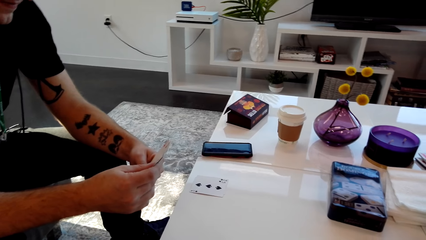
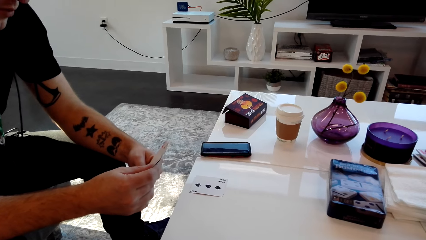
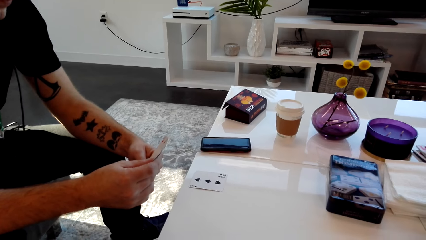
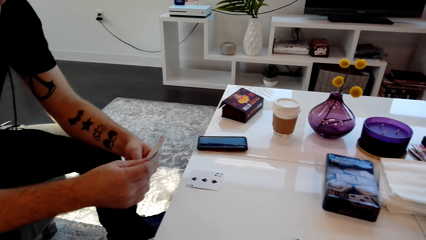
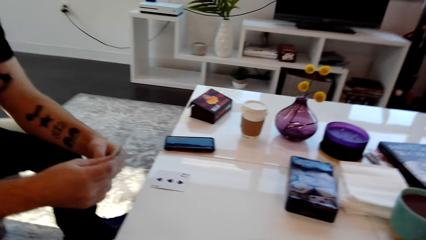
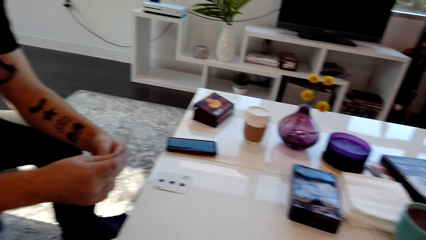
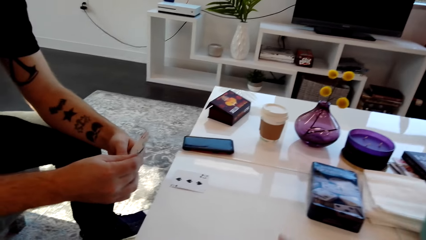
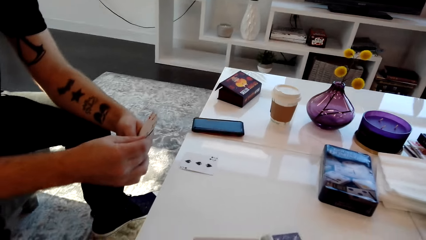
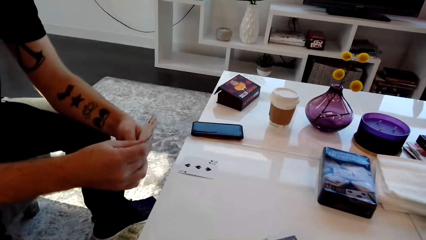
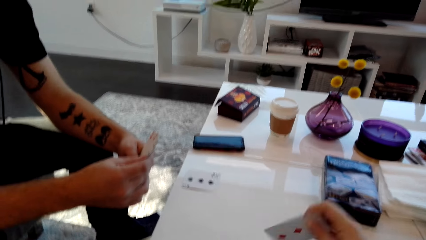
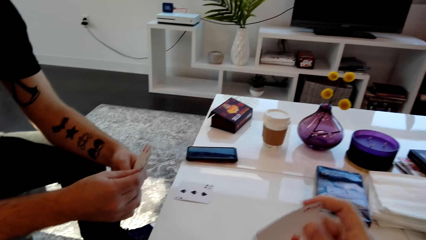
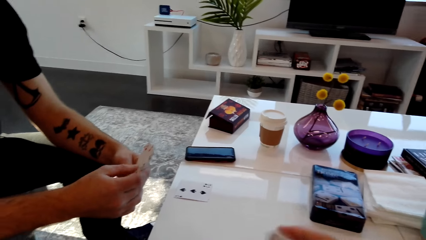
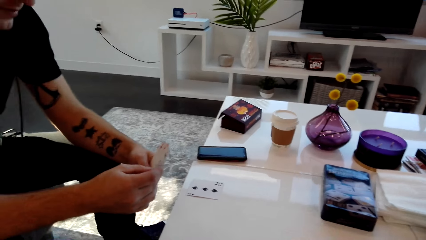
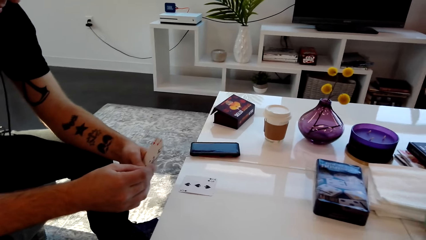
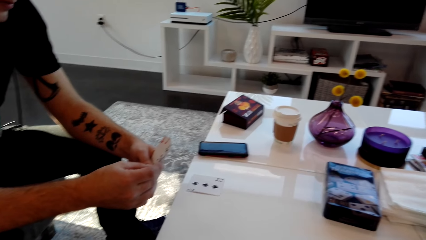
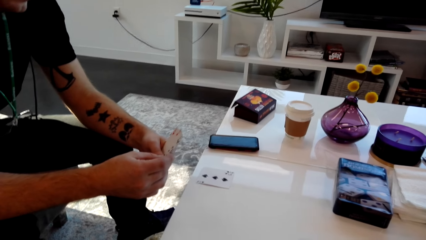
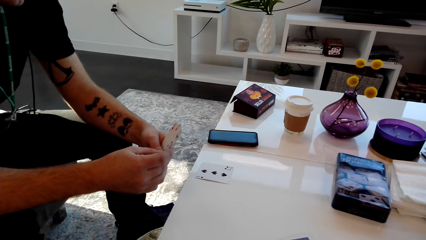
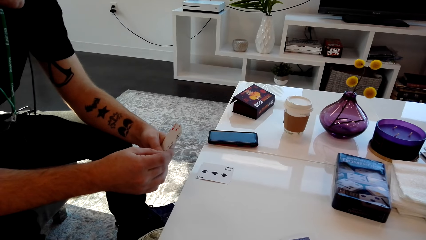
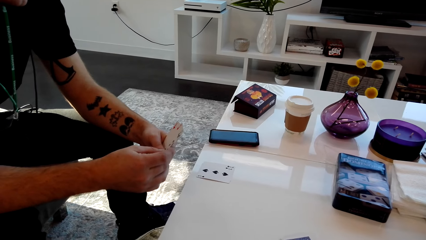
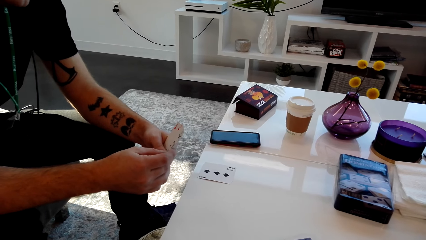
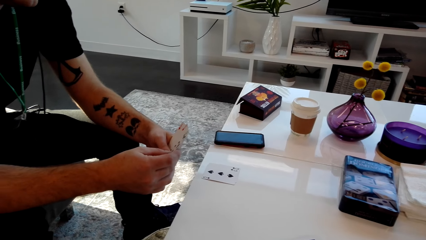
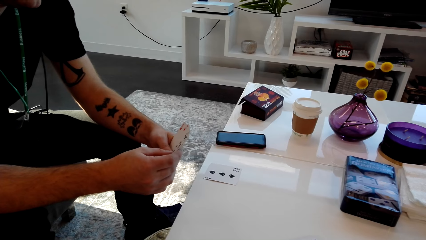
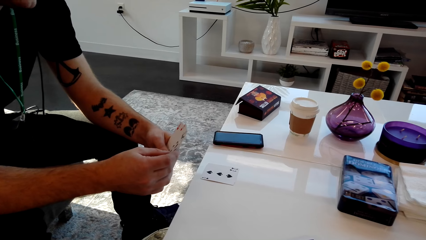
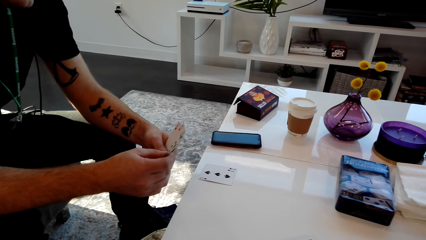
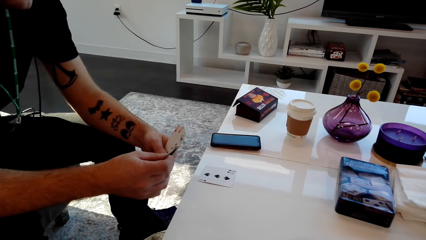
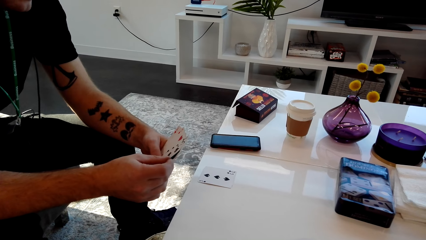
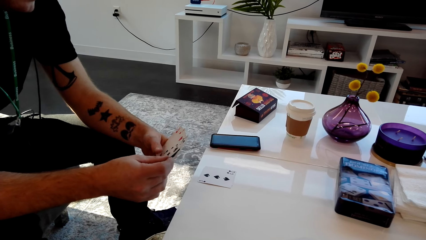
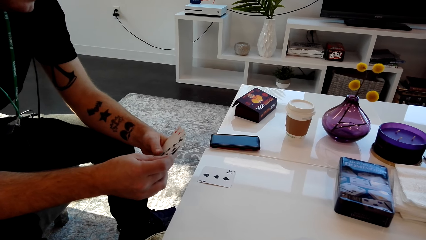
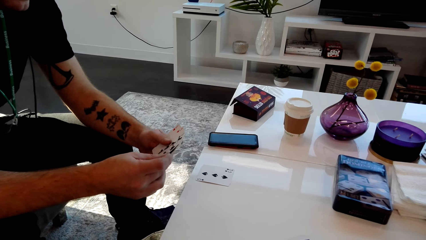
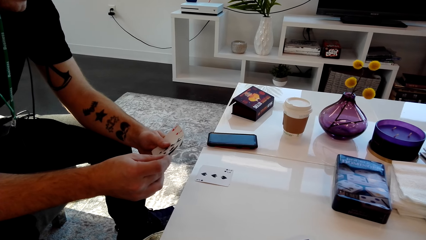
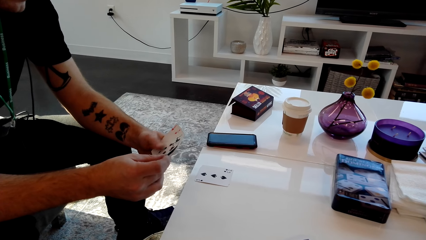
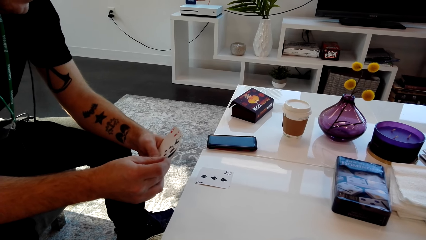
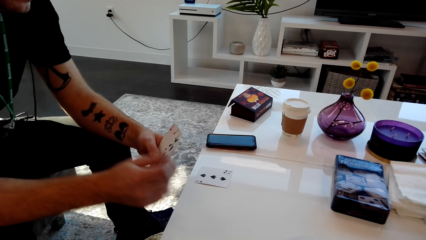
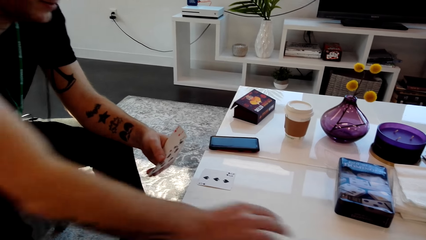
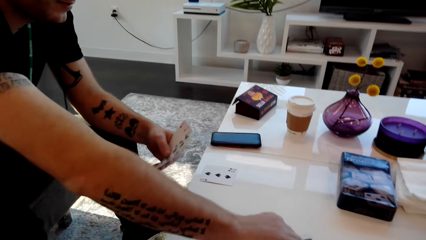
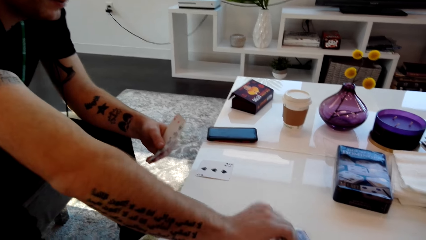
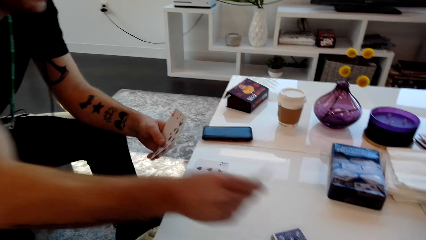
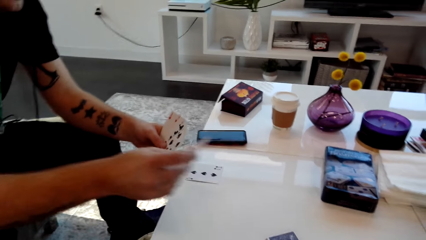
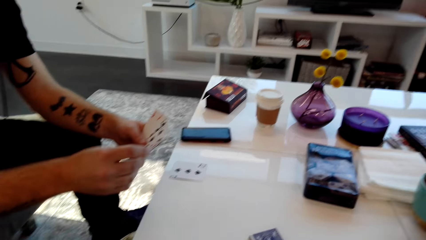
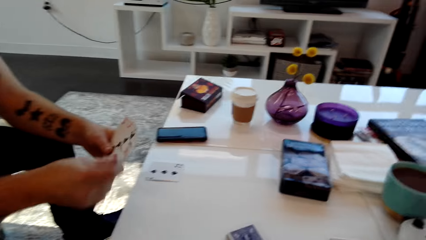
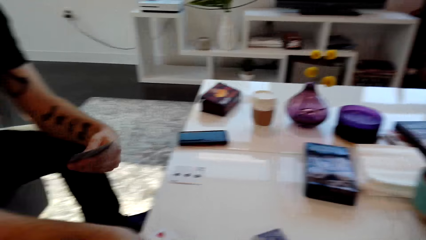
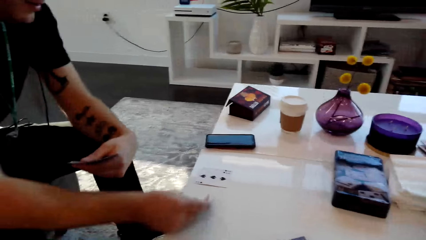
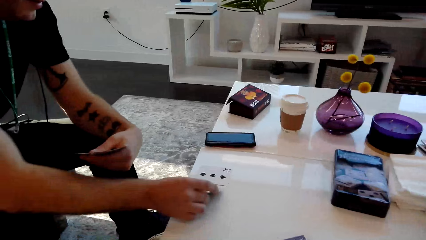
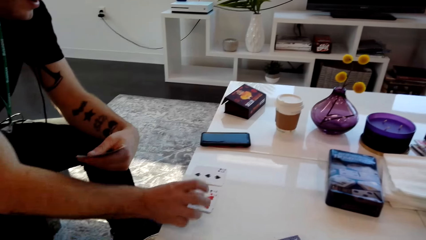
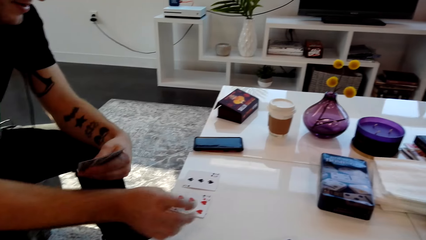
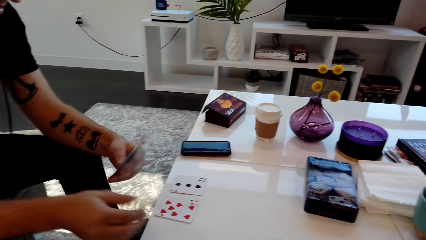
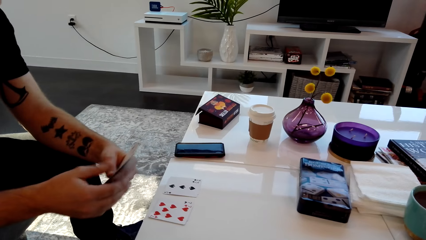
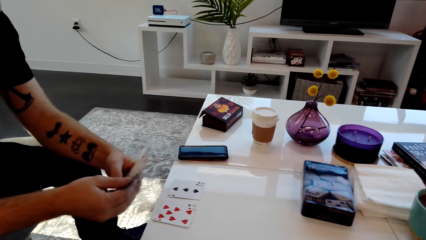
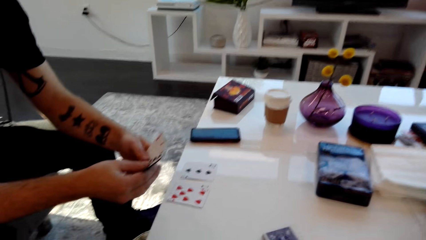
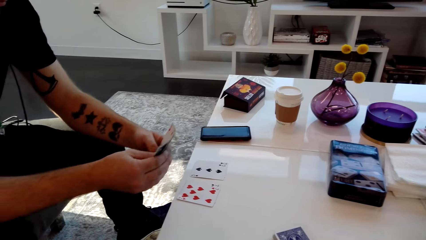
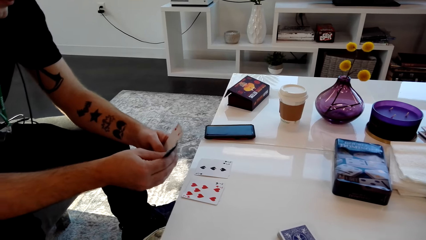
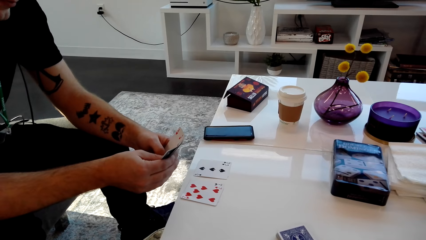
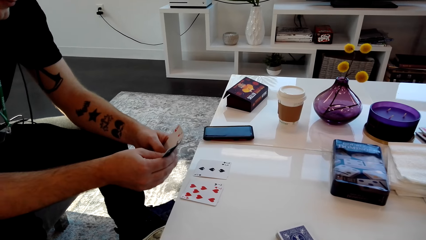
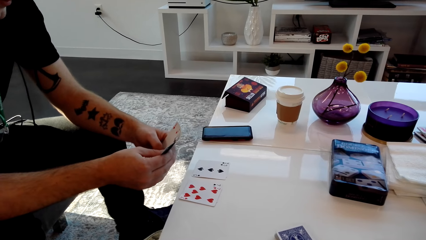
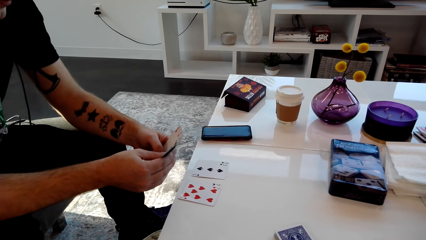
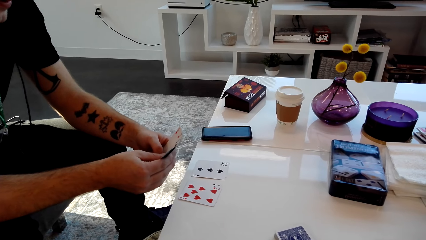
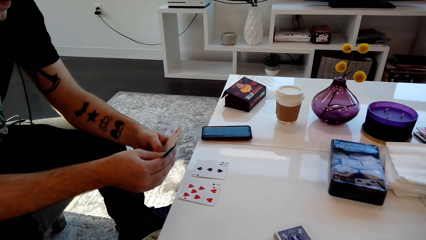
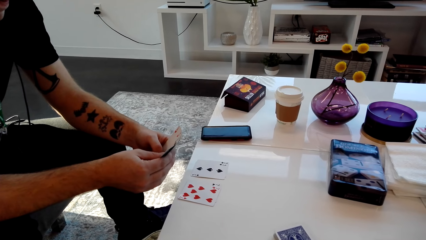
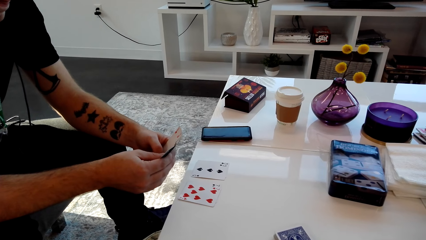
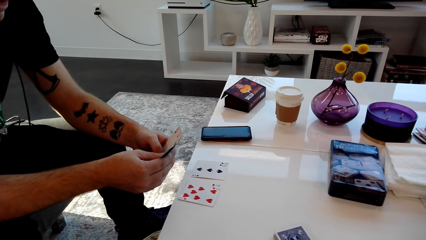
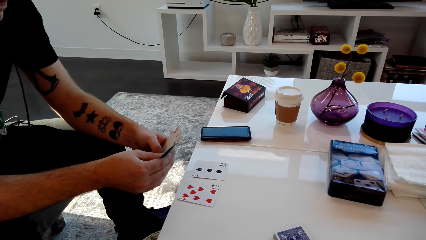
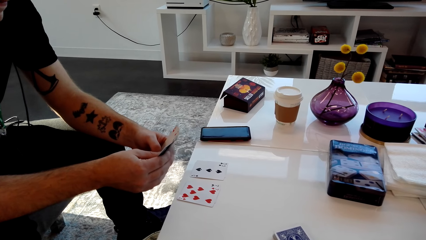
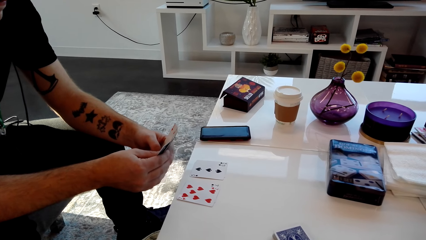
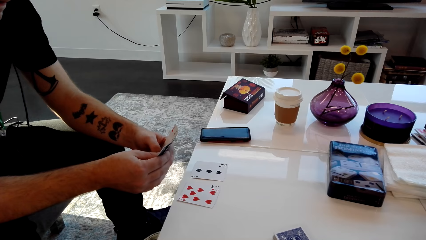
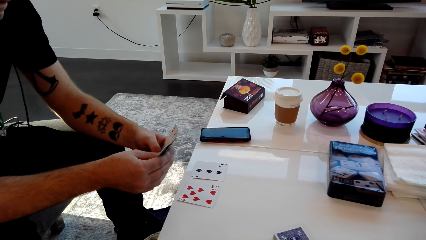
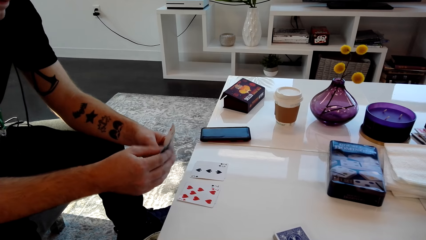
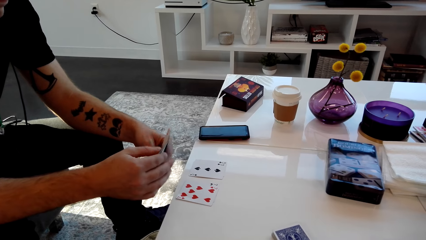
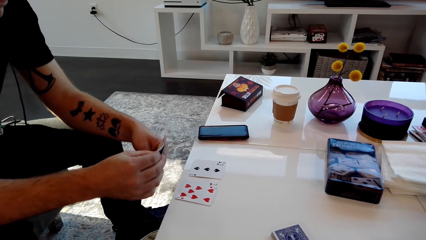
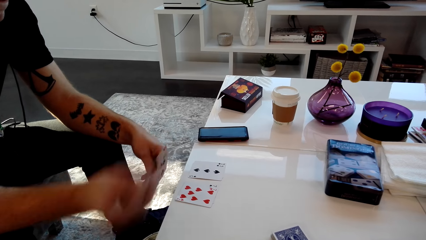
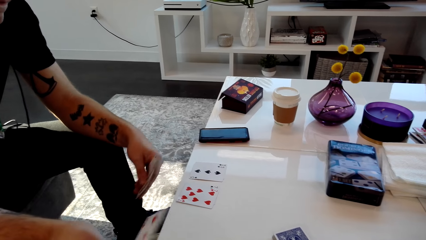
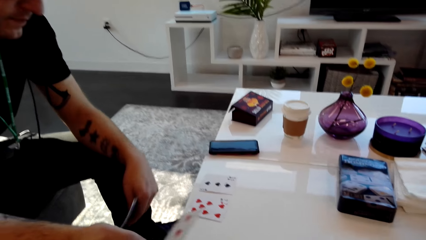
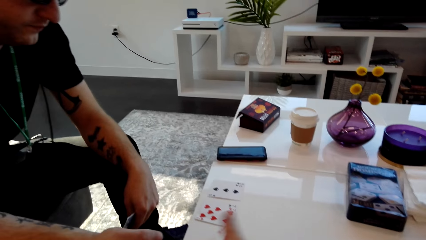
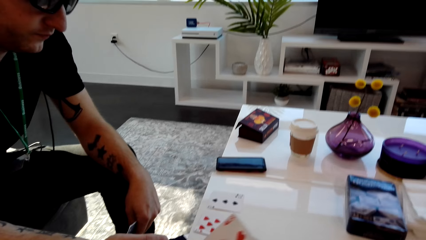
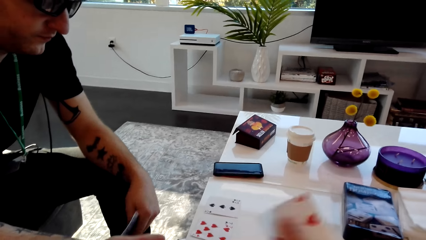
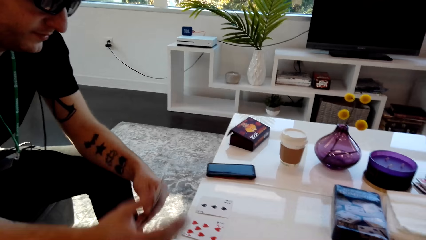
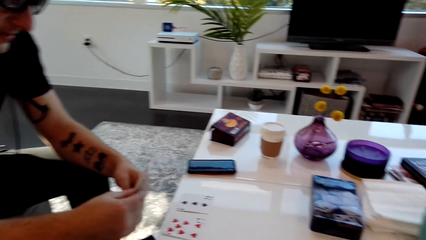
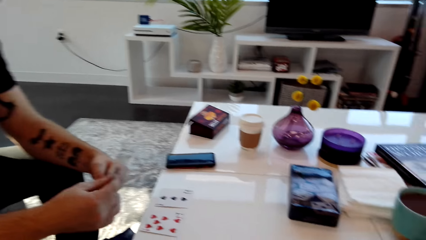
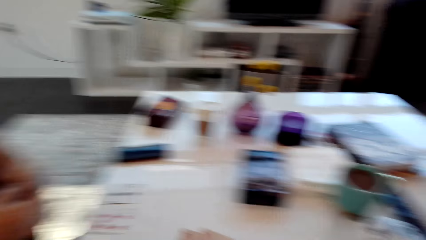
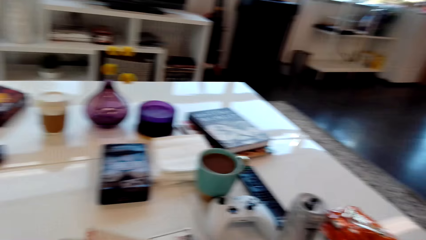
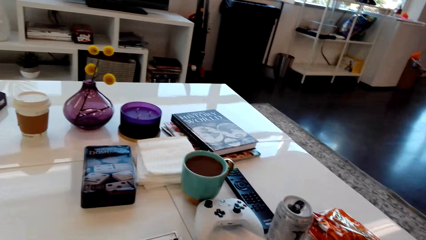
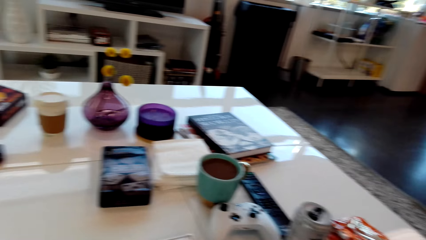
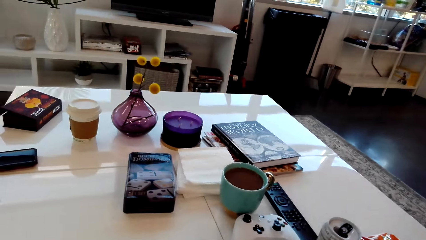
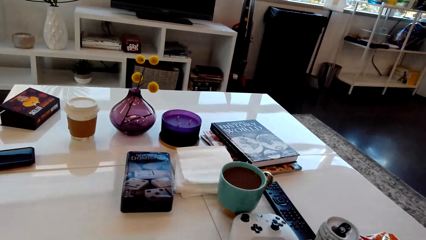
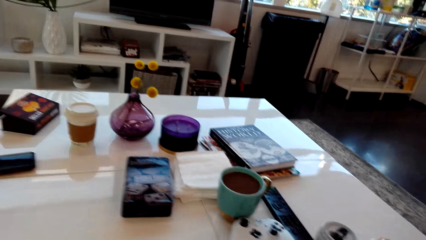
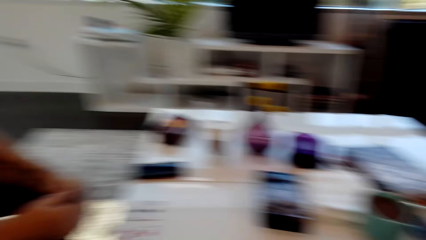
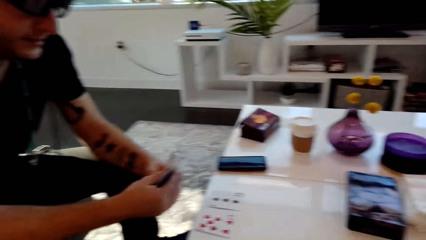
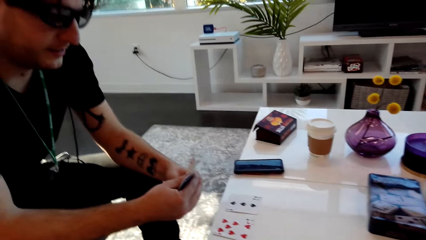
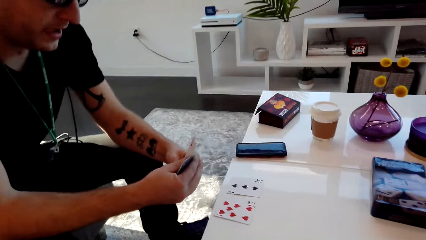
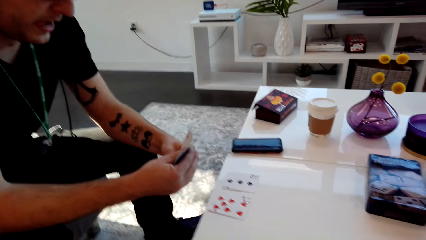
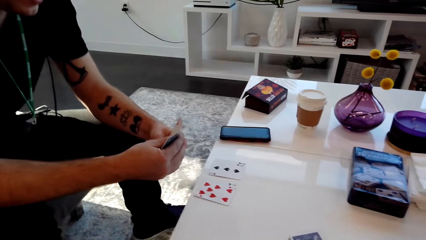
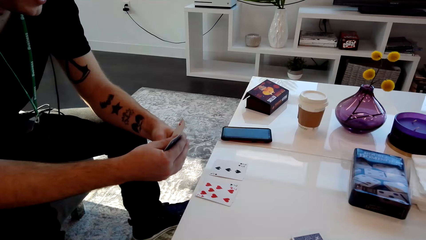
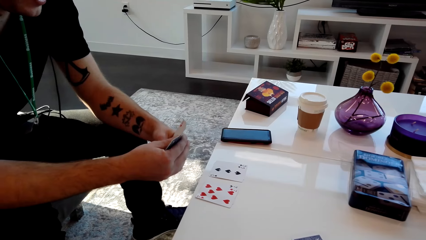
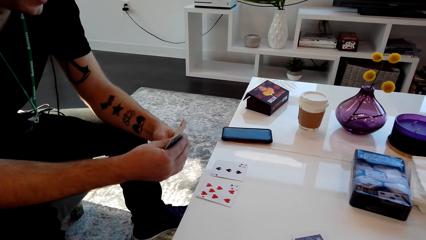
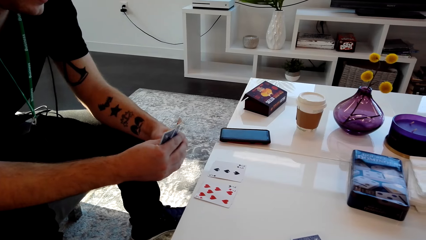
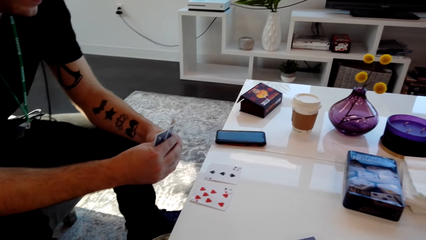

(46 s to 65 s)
The camera wearer speaks. They shuffle the cards. The man shuffles the cards, moves cards, picks a card from the table, and places a card on the table. The man picks a card. The camera wearer speaks. They pluck a card from the pack of cards. The man passes the card to the camera wearer. The camera wearer moves the card, speaks, and moves their foot.
